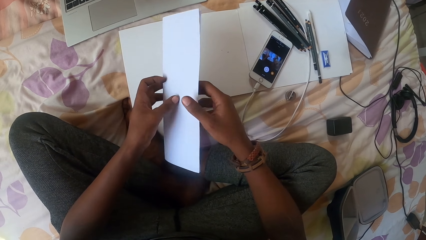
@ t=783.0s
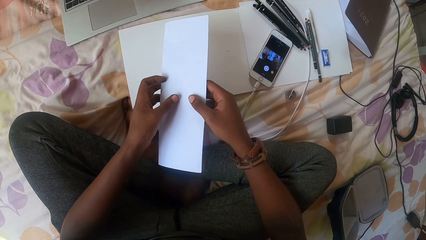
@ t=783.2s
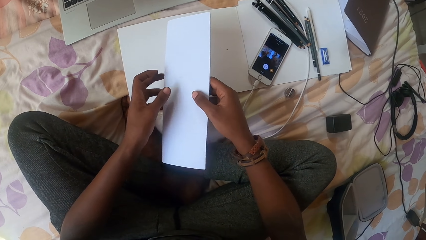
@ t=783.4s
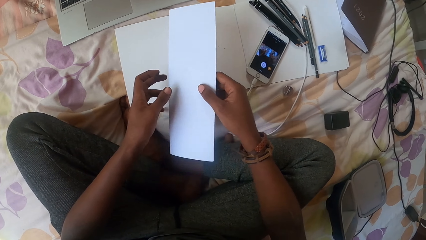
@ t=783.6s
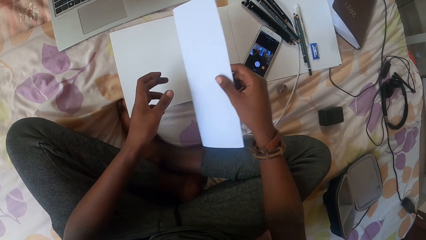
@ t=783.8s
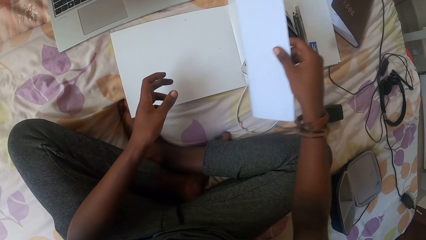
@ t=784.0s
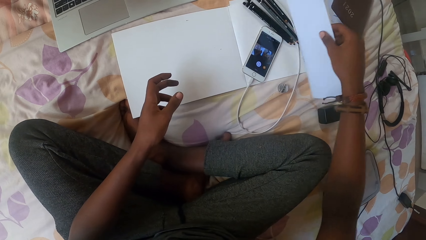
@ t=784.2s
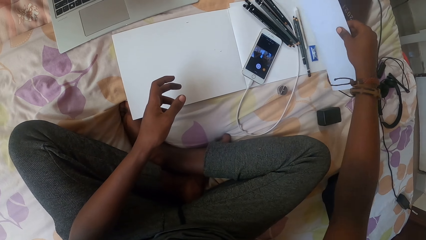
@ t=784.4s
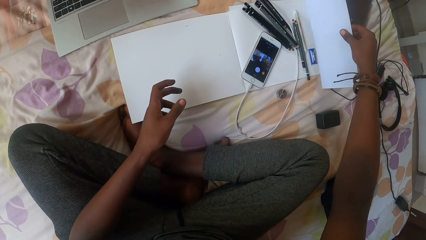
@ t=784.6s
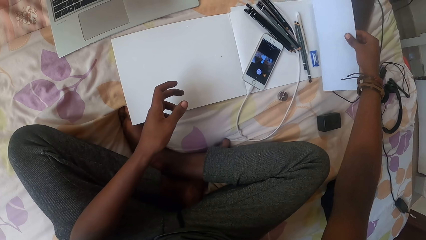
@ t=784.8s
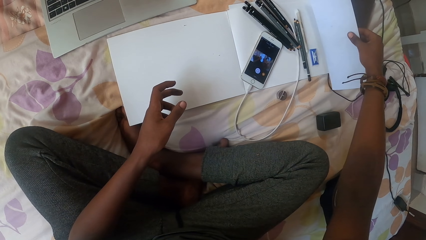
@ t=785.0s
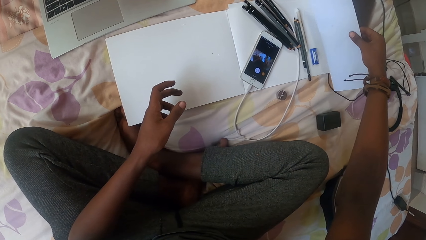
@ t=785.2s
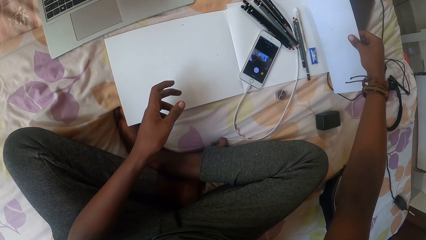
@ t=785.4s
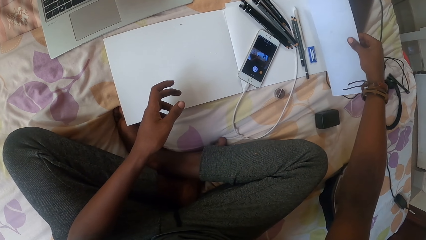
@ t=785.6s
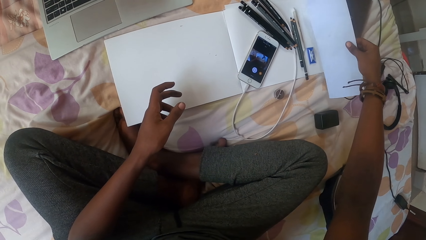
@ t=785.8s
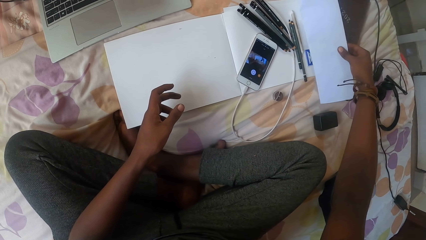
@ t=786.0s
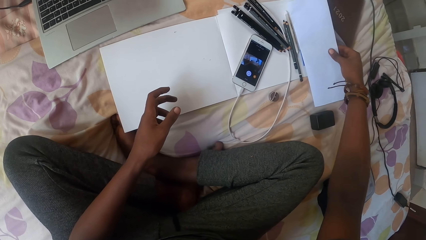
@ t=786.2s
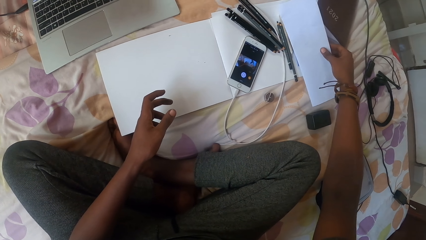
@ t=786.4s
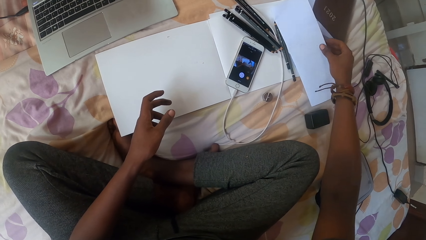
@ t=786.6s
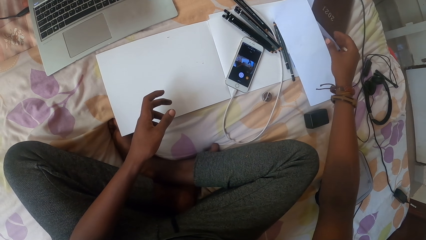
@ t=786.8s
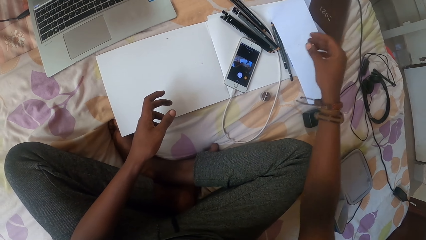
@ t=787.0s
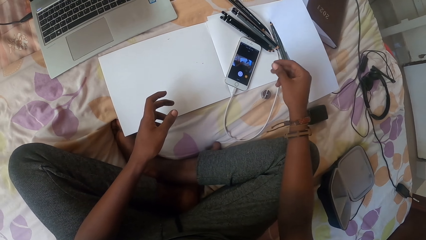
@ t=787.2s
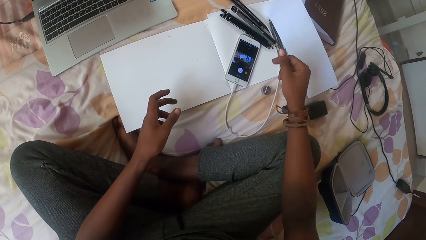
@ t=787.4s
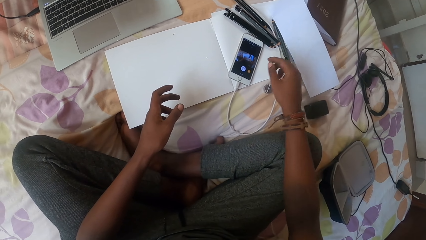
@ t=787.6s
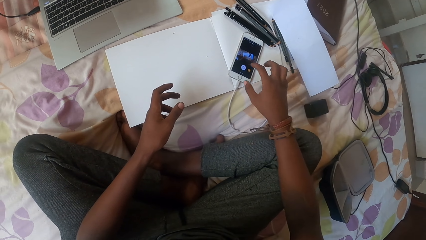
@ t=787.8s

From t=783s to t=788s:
The camera wearer folds a paper. They put the paper aside.
